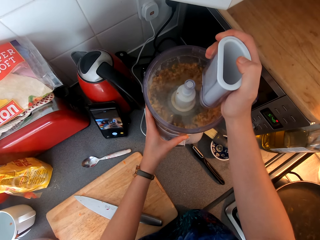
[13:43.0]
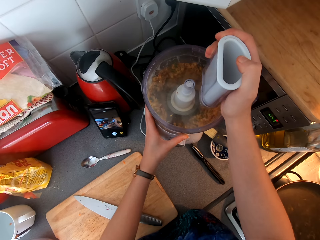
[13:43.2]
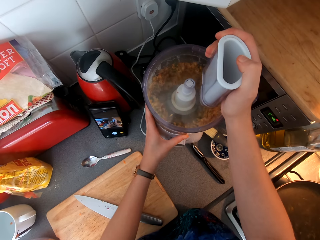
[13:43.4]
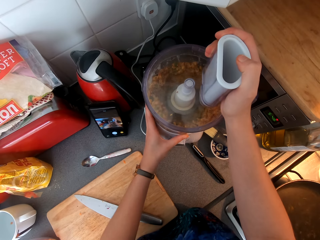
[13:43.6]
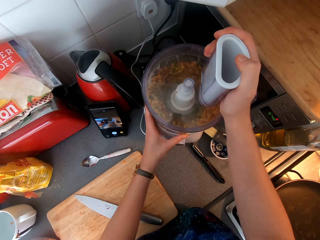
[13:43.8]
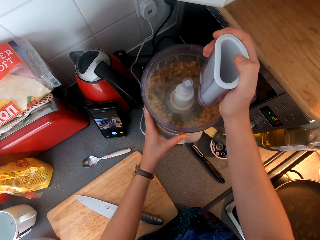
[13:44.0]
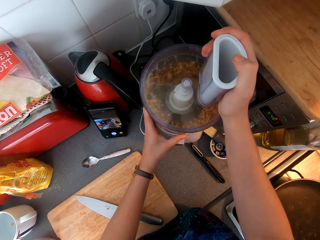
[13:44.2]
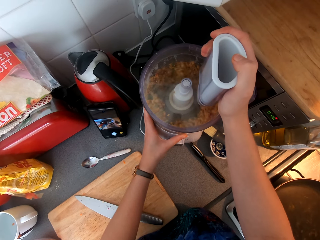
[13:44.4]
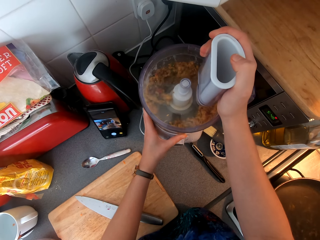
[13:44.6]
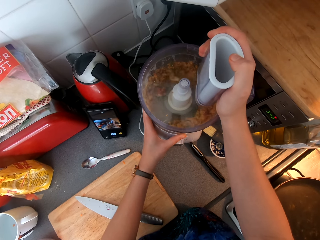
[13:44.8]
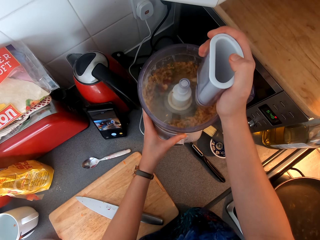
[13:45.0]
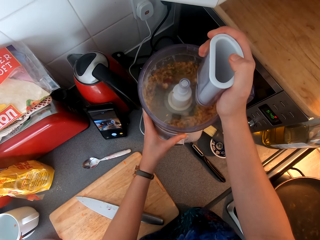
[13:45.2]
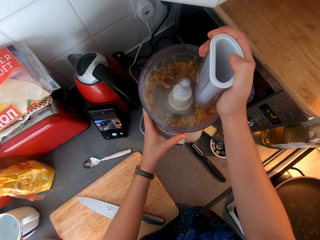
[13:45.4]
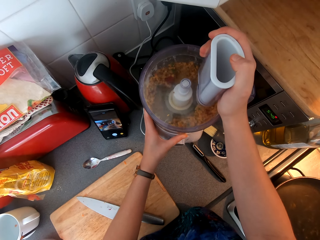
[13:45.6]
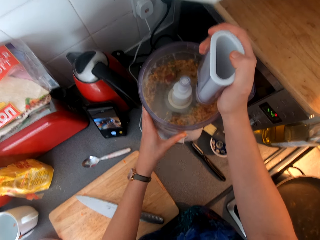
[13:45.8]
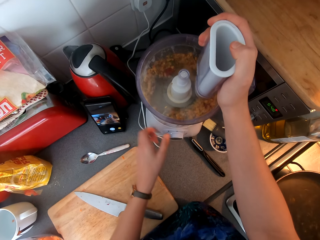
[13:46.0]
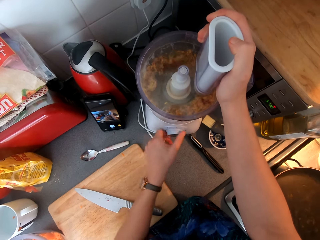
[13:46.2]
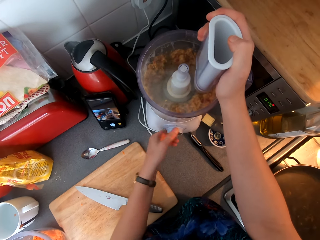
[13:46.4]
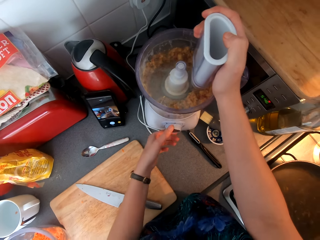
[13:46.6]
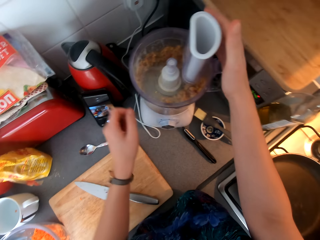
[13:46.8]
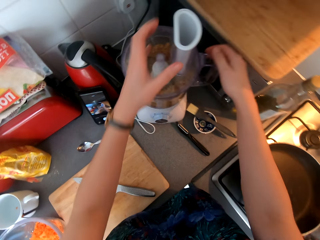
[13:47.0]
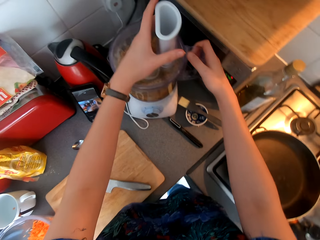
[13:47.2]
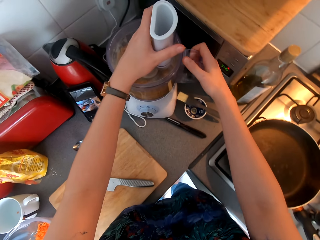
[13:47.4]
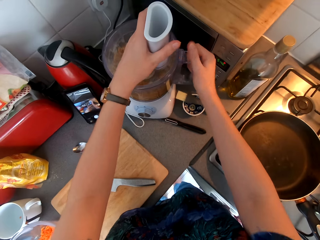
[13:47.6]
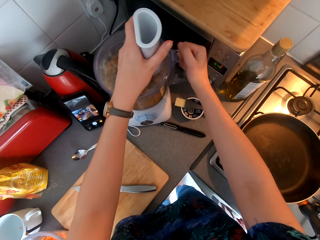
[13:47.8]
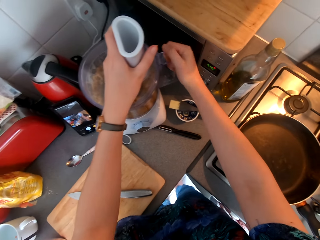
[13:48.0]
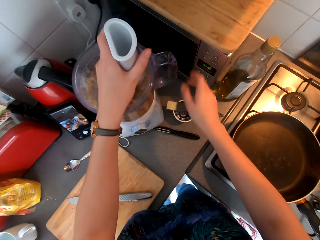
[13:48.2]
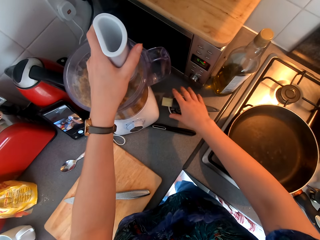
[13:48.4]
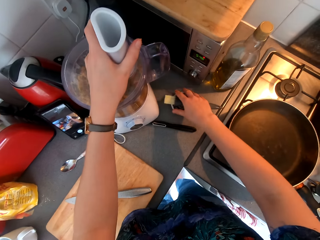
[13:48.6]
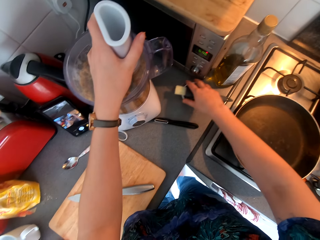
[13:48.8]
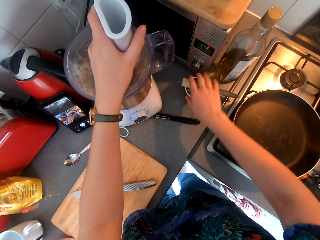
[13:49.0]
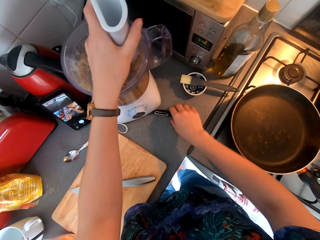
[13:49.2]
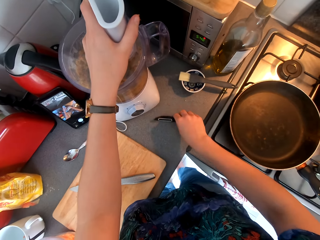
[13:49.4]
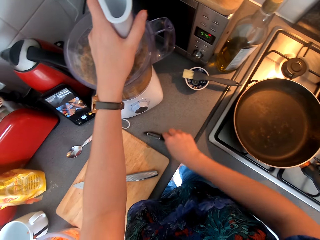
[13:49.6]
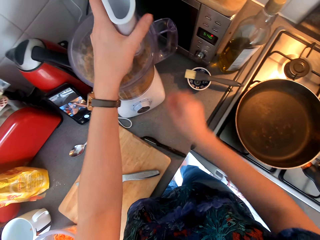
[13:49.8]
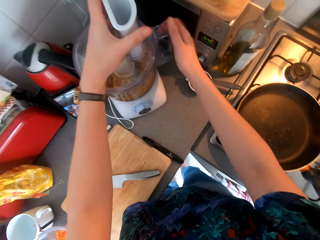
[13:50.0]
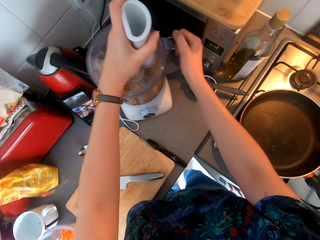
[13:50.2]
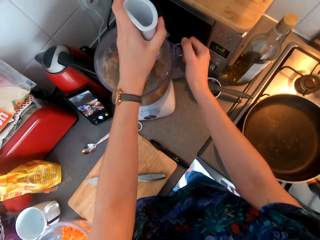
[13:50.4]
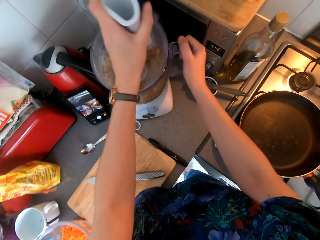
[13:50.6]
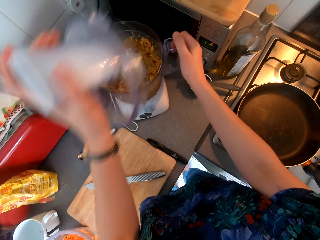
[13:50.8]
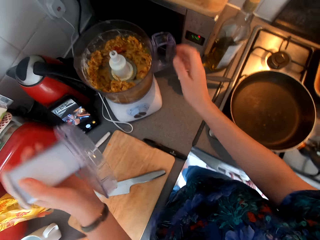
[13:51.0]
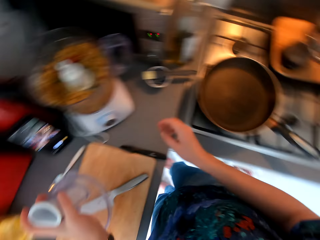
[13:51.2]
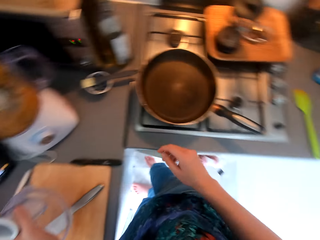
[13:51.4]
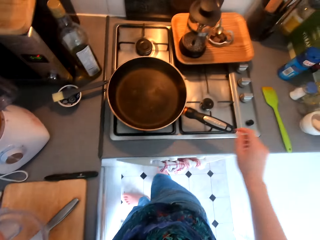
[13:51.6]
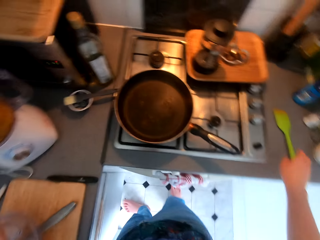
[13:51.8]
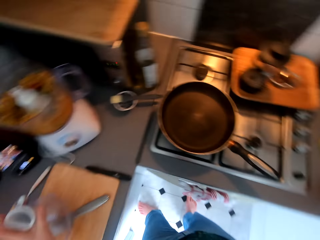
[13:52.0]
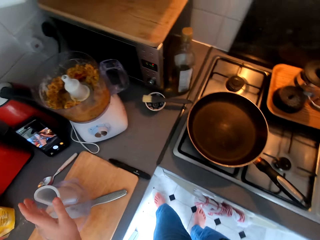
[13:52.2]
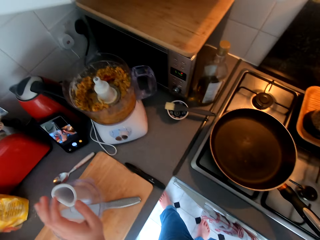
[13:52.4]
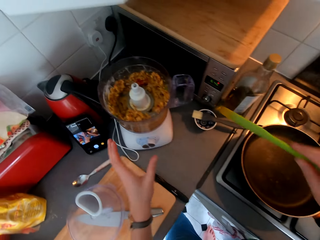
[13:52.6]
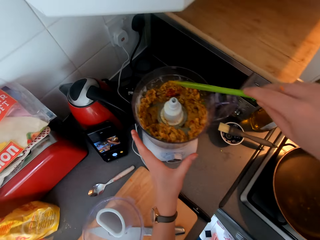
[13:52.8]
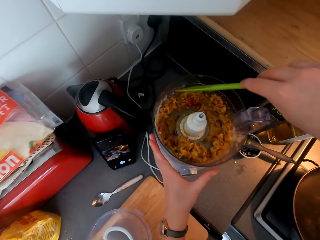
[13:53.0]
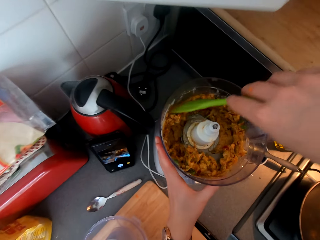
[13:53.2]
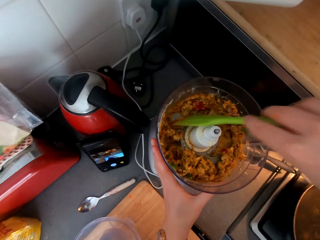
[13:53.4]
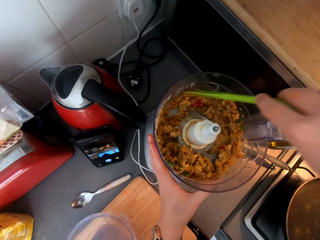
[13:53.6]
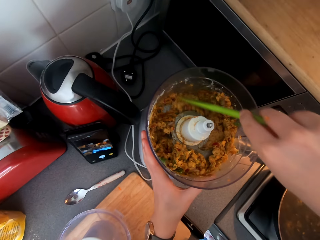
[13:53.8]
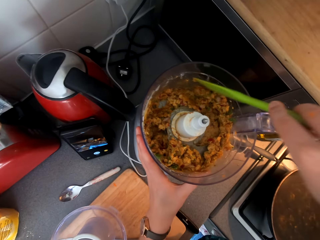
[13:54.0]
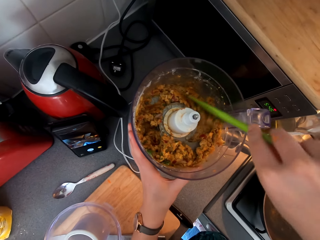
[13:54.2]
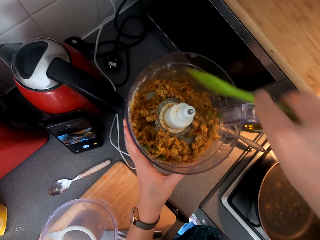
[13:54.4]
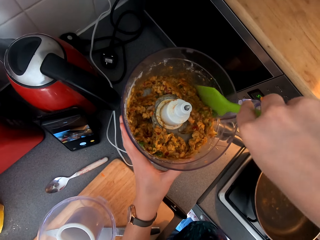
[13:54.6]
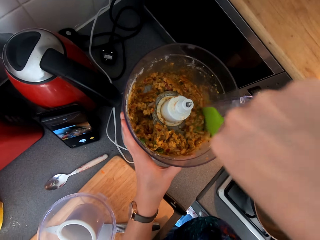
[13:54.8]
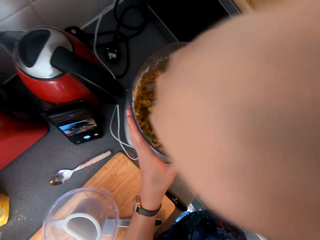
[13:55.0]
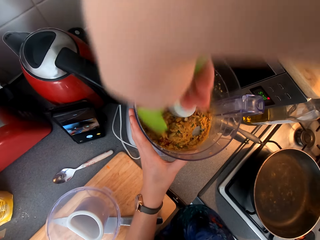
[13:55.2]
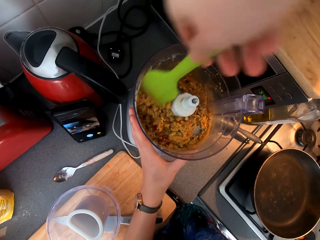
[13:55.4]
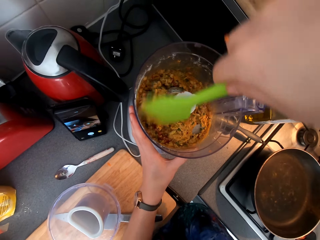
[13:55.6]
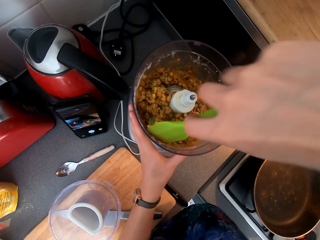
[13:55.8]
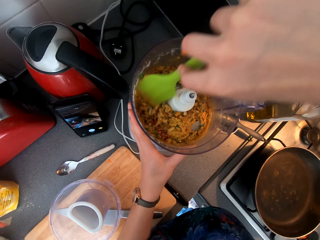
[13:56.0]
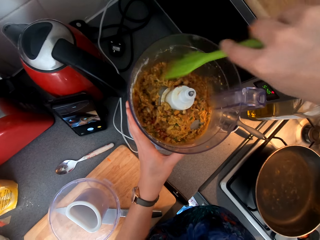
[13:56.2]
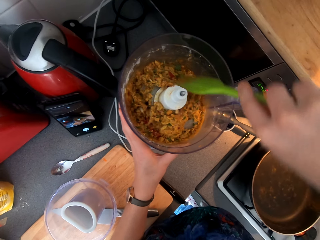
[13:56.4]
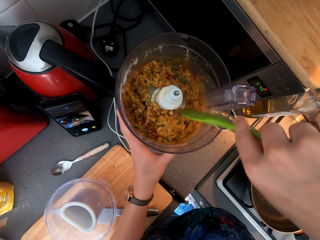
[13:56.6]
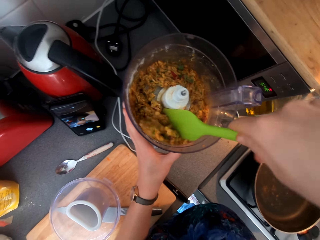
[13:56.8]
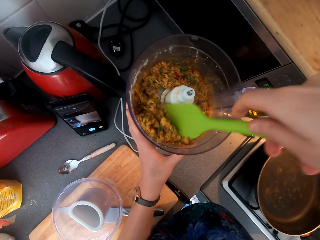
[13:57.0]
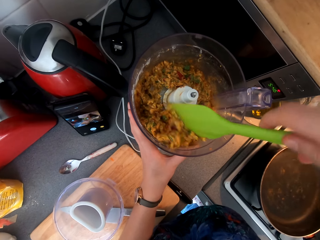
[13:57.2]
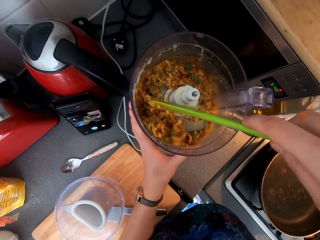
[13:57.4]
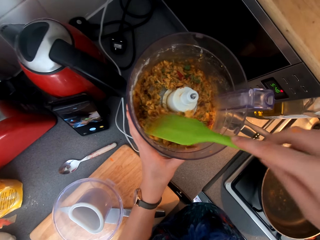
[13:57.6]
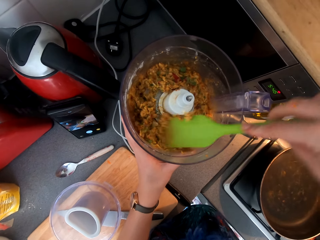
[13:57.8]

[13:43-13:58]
The camera wearer switches the blender off. They move something from the table. They open the blender. They place the part of the blender on the countertop. They pick up the cooking spoon. They mix the food in the blender.

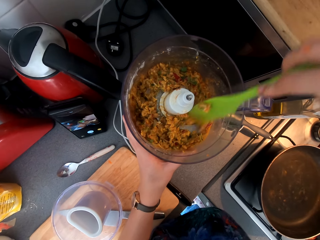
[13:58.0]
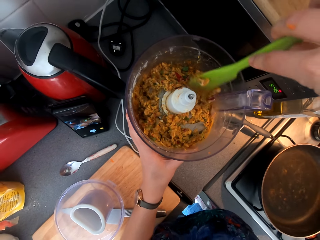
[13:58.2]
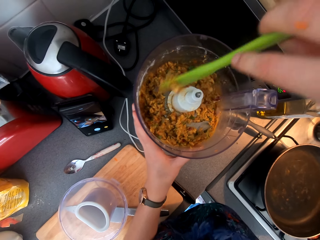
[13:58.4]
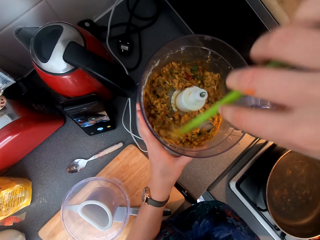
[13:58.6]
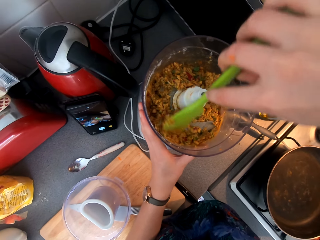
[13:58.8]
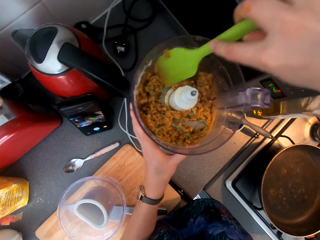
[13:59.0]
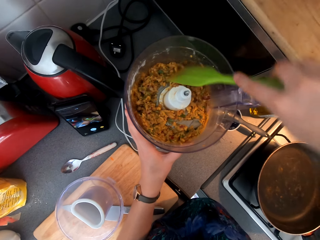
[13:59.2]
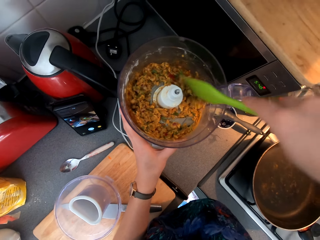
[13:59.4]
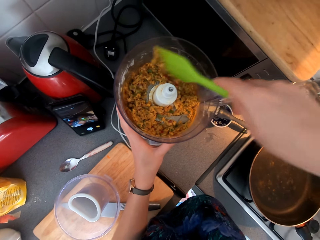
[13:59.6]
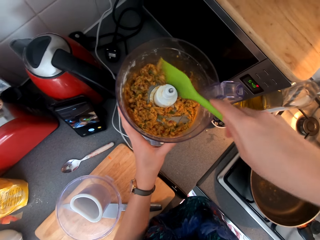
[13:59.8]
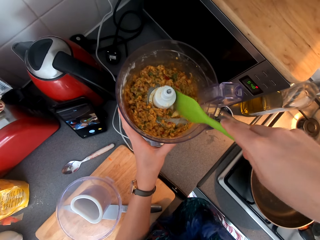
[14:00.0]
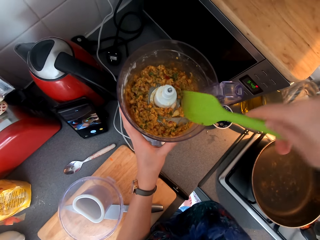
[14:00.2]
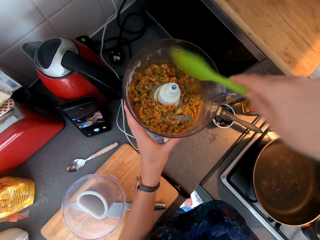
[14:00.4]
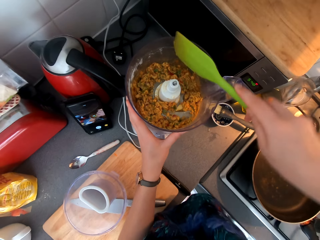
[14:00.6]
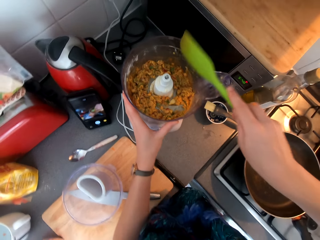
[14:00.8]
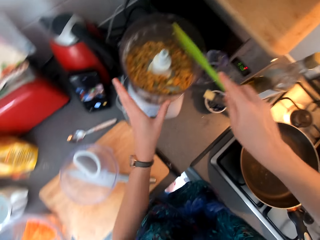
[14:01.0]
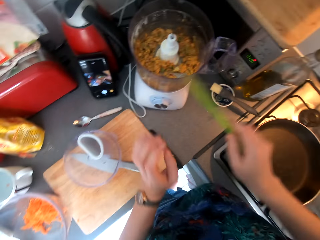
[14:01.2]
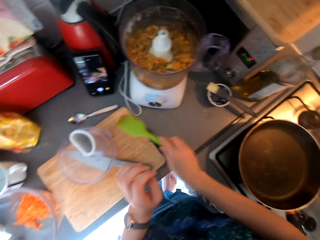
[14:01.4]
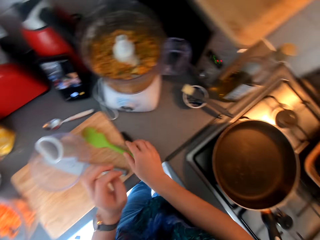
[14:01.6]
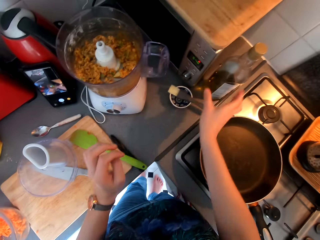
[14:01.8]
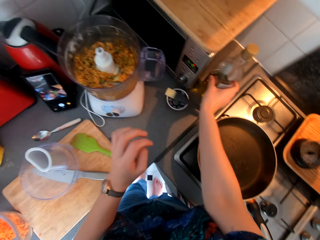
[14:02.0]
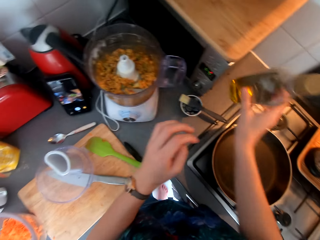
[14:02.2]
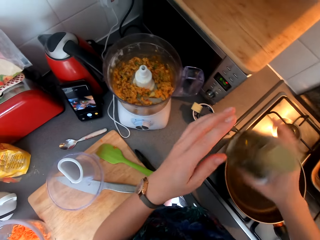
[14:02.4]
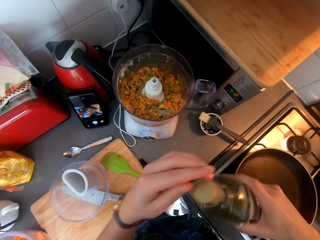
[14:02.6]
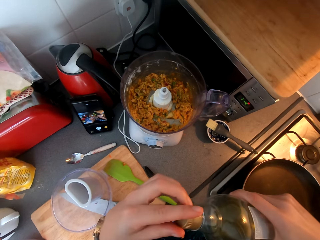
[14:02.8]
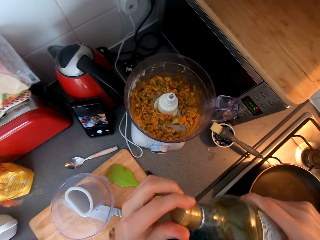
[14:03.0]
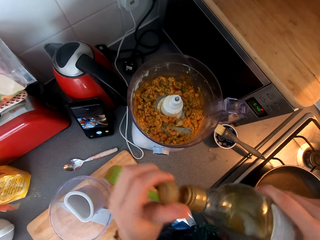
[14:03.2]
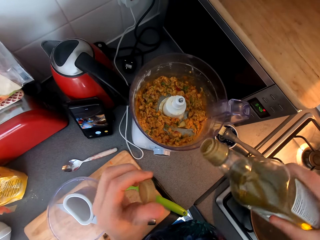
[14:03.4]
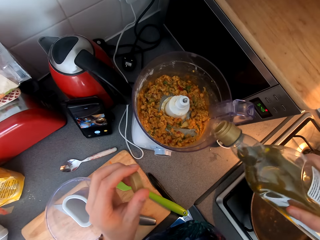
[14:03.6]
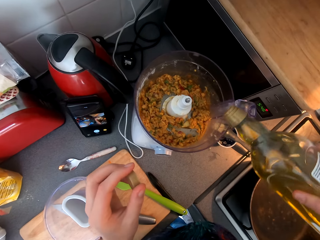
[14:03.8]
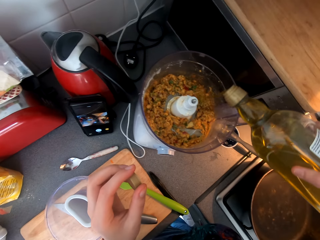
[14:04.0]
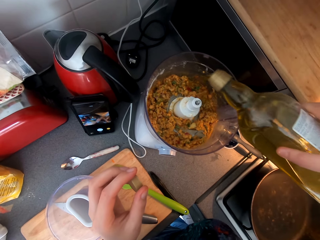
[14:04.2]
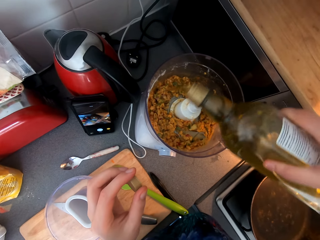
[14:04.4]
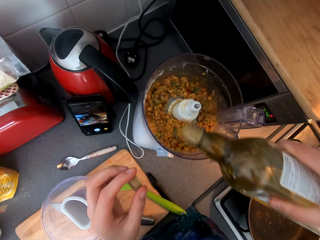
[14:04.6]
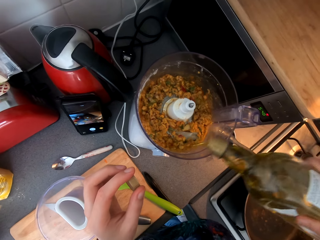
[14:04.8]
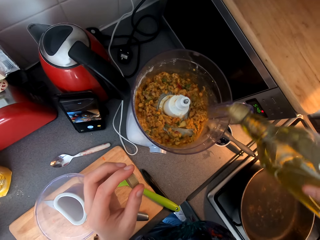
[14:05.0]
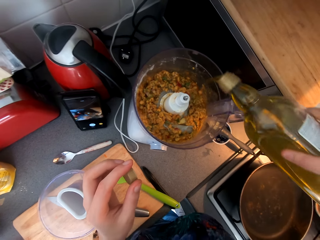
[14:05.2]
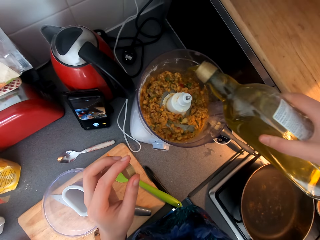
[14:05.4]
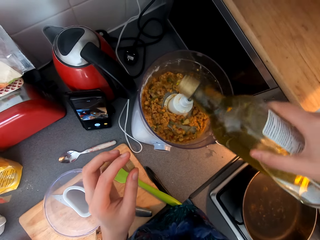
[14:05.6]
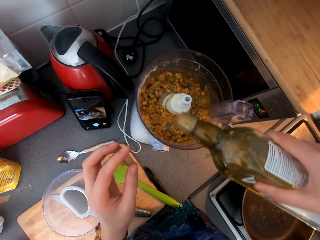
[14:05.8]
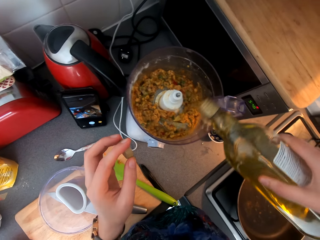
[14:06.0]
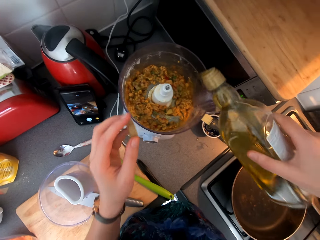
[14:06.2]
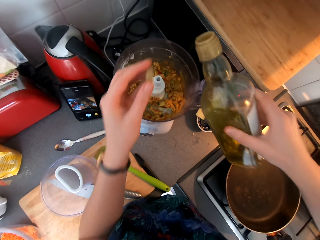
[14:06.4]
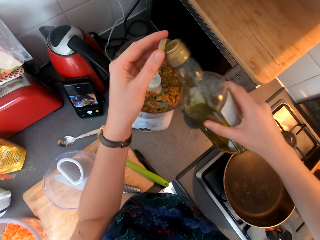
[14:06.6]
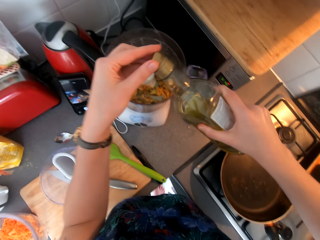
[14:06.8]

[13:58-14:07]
The camera wearer puts the cooking spoon on the table. They pick up a bottle of wine. They open the bottle of wine. They pour the wine or vinegar in the blender.
